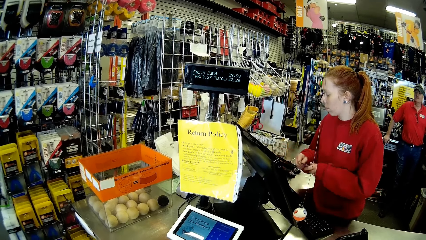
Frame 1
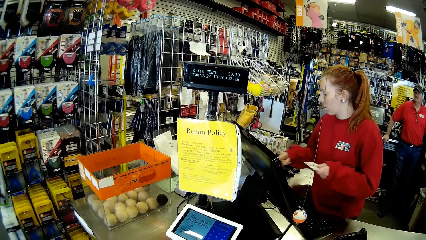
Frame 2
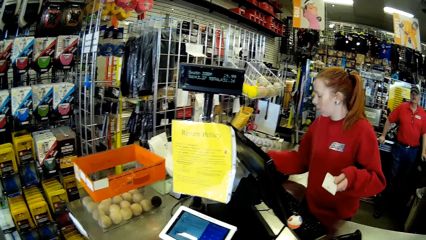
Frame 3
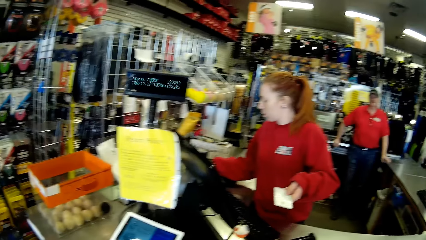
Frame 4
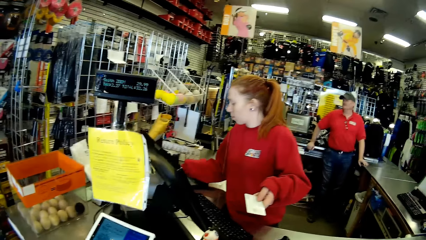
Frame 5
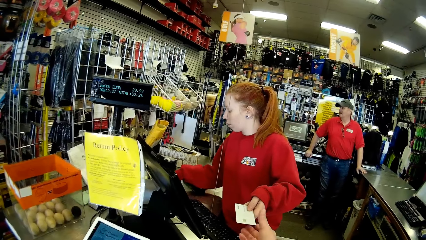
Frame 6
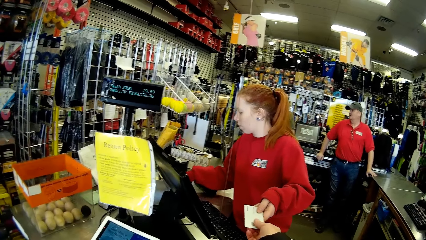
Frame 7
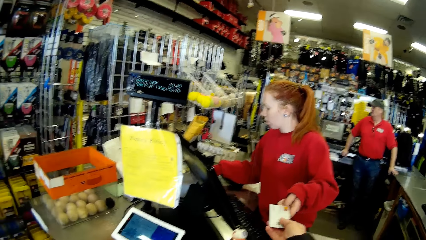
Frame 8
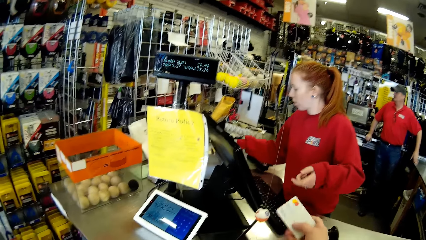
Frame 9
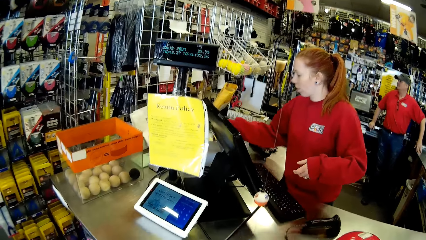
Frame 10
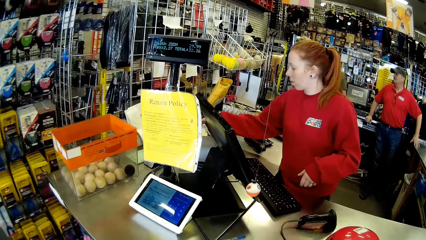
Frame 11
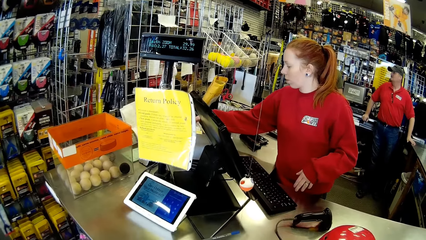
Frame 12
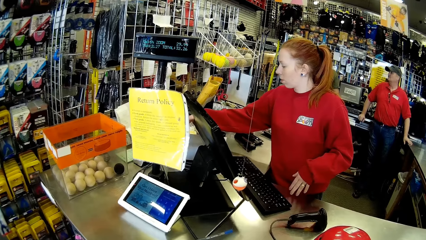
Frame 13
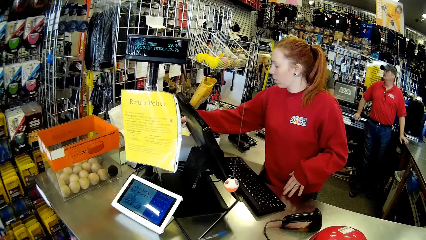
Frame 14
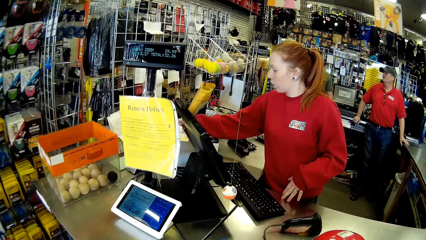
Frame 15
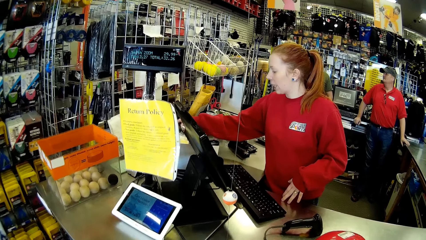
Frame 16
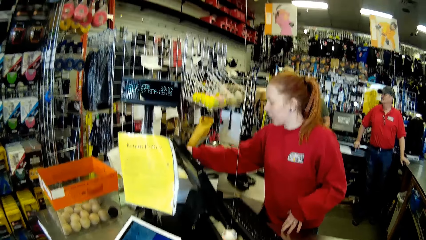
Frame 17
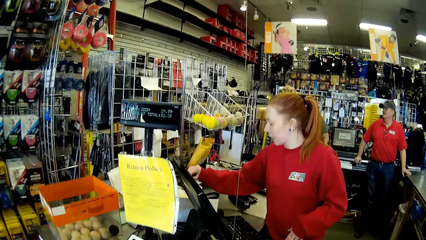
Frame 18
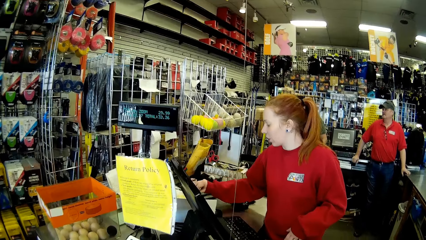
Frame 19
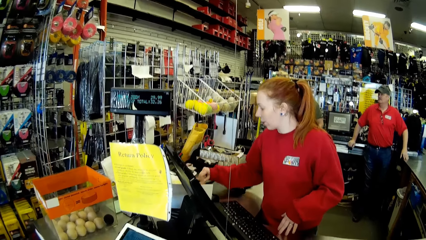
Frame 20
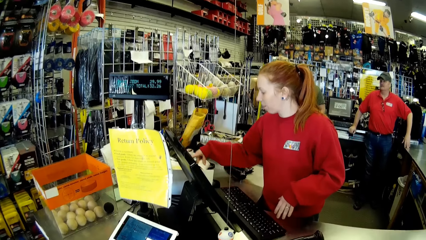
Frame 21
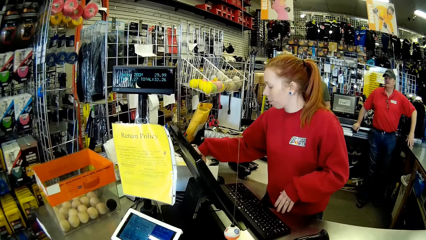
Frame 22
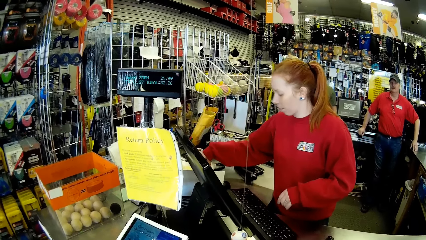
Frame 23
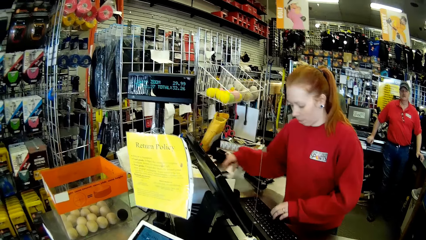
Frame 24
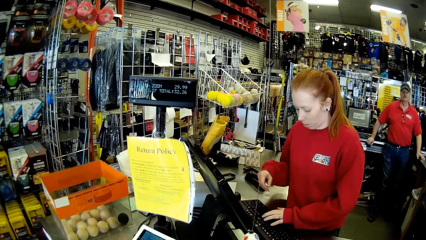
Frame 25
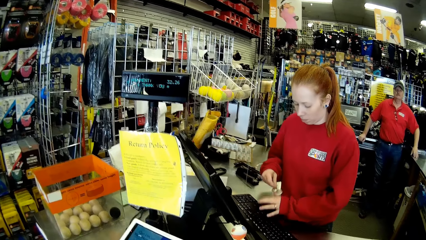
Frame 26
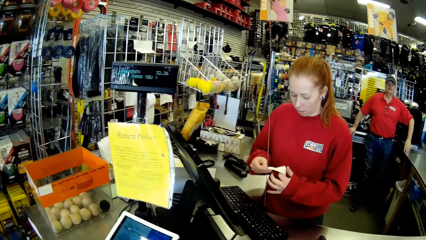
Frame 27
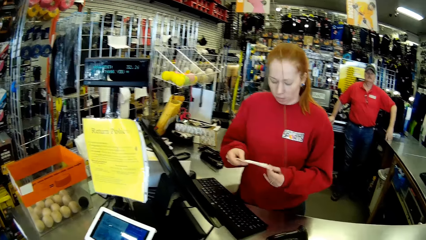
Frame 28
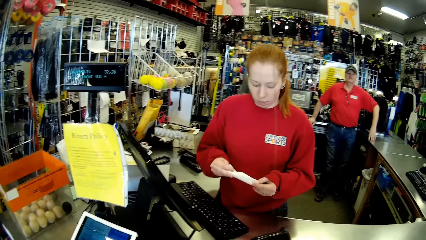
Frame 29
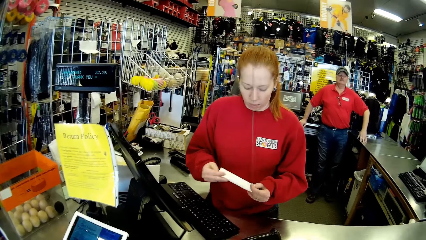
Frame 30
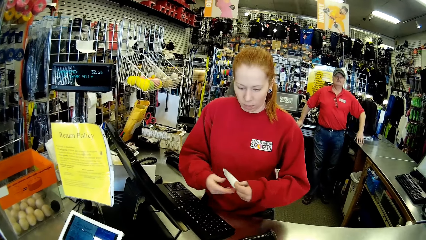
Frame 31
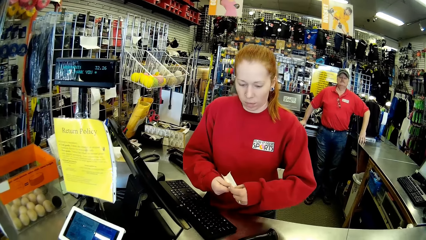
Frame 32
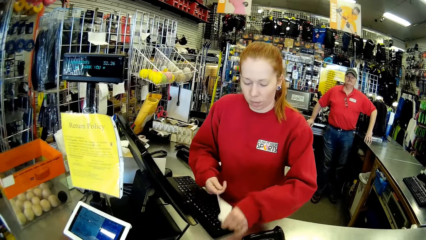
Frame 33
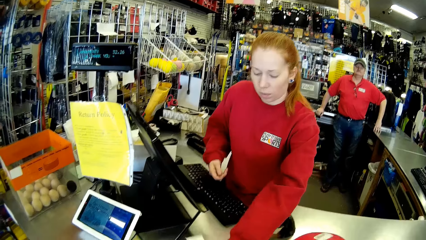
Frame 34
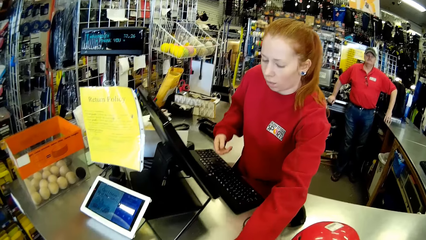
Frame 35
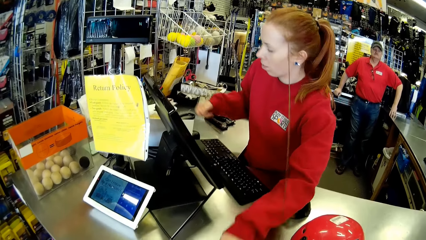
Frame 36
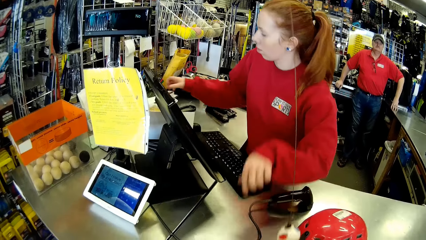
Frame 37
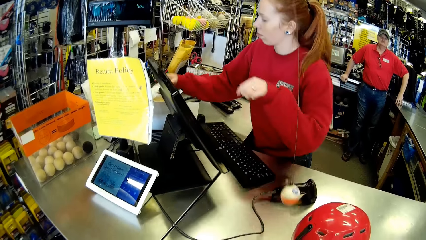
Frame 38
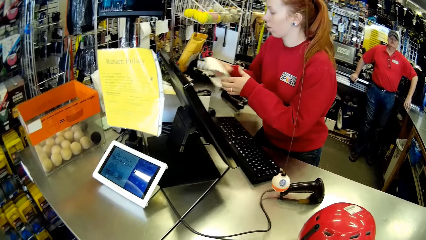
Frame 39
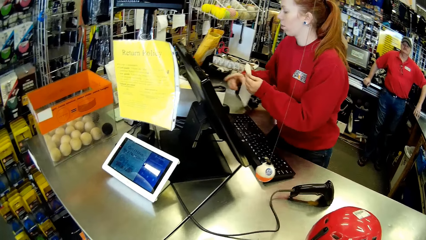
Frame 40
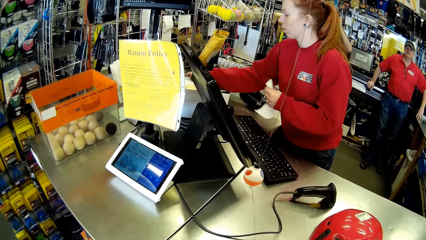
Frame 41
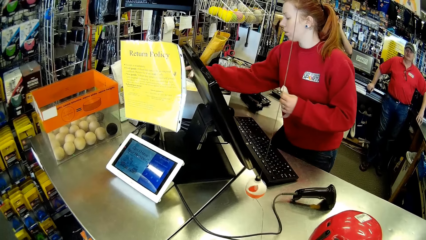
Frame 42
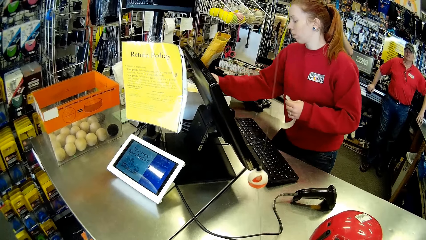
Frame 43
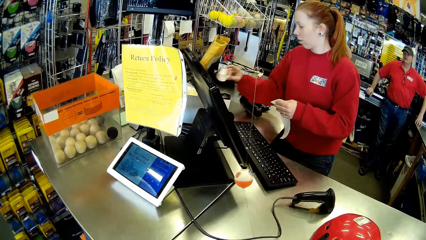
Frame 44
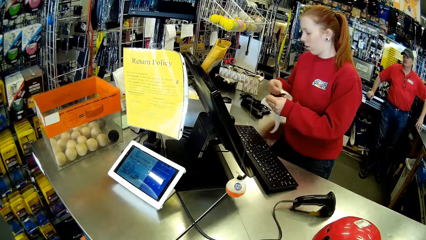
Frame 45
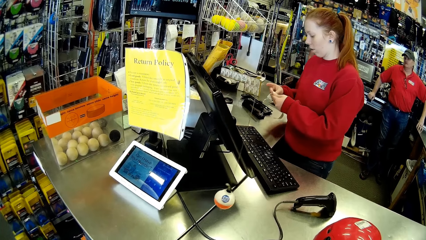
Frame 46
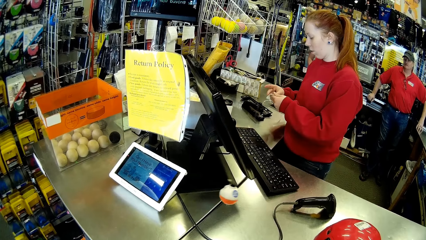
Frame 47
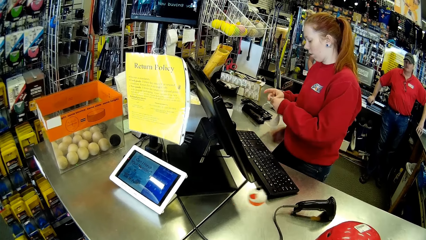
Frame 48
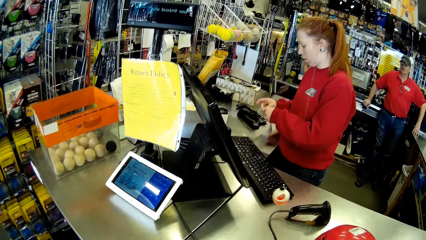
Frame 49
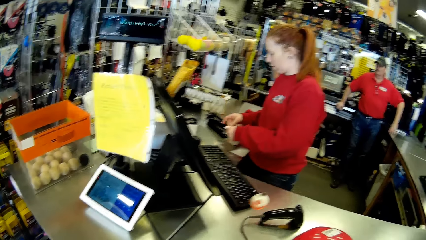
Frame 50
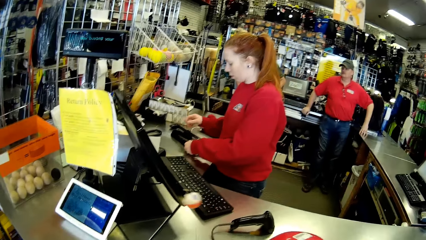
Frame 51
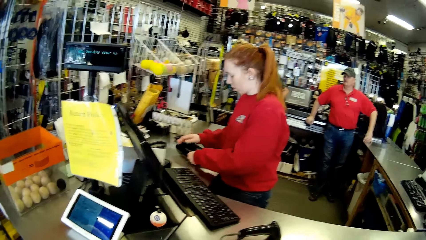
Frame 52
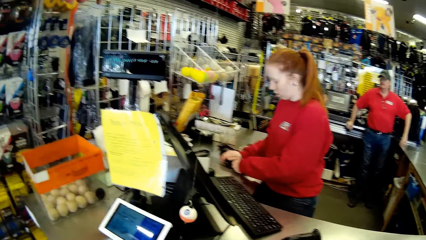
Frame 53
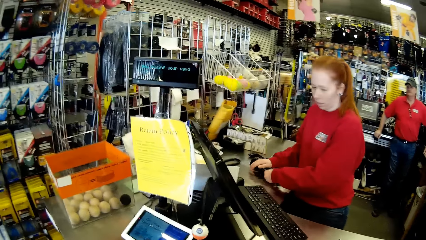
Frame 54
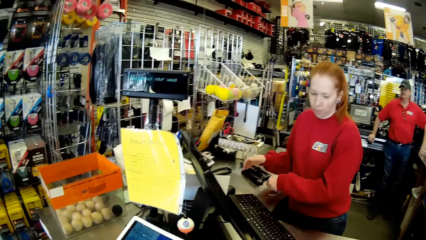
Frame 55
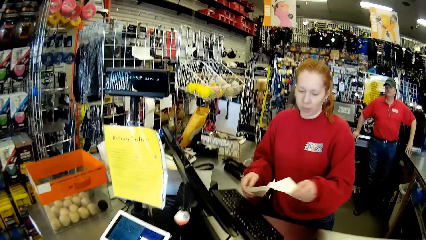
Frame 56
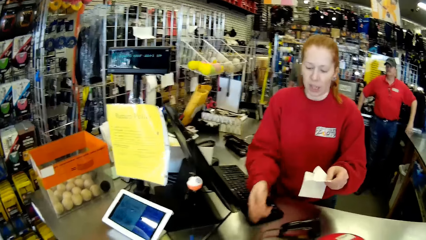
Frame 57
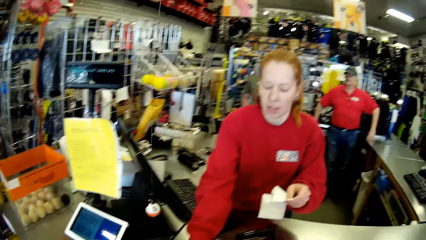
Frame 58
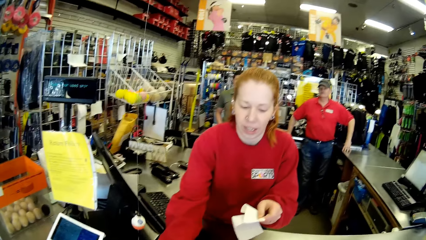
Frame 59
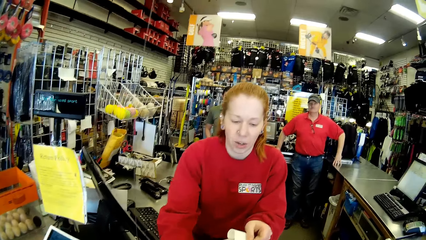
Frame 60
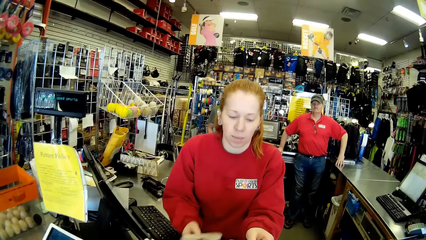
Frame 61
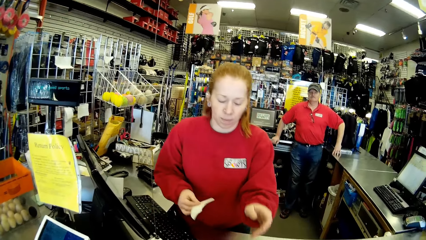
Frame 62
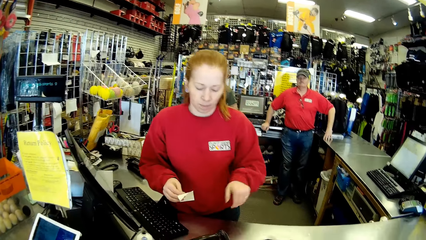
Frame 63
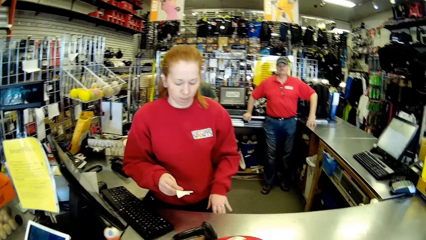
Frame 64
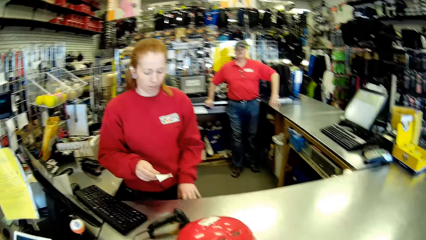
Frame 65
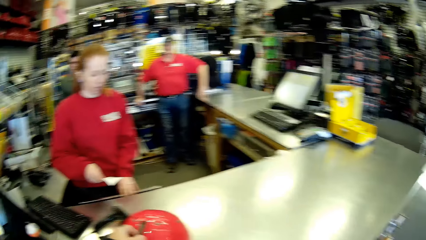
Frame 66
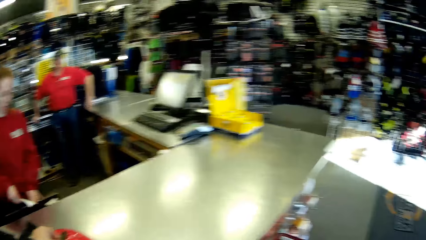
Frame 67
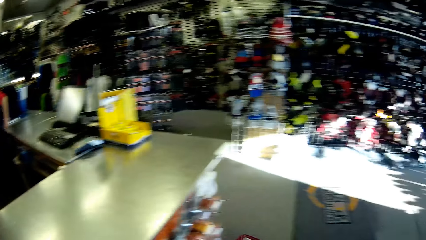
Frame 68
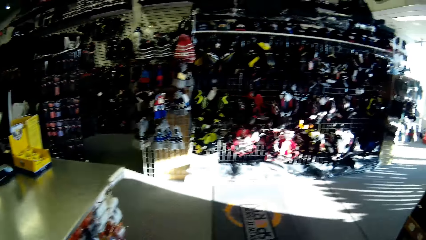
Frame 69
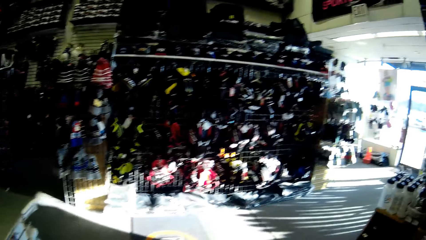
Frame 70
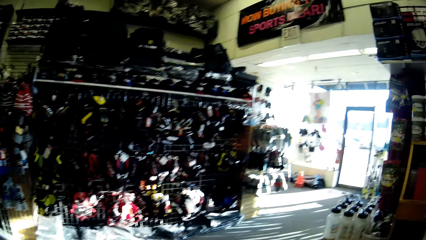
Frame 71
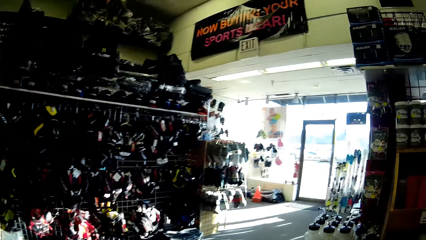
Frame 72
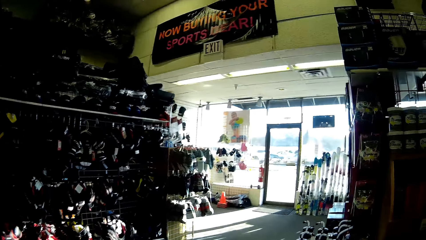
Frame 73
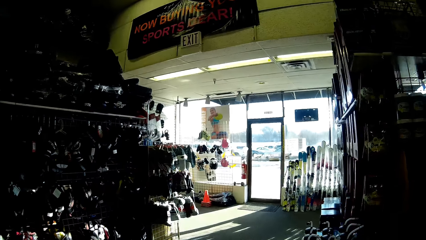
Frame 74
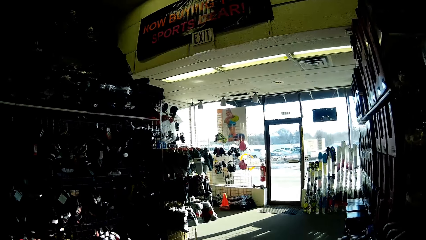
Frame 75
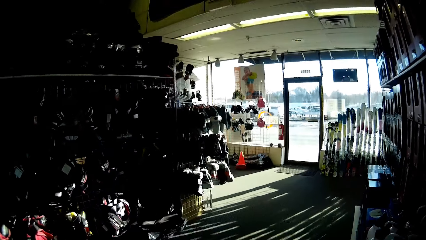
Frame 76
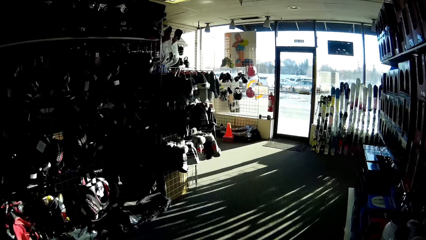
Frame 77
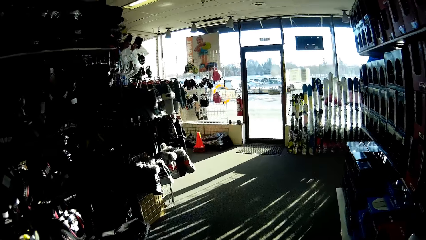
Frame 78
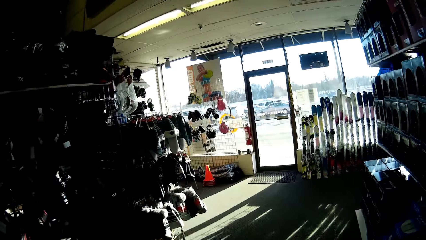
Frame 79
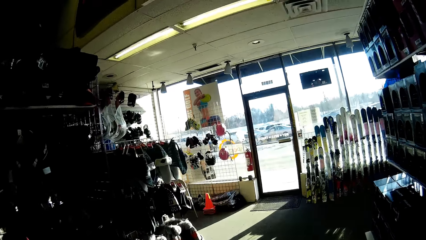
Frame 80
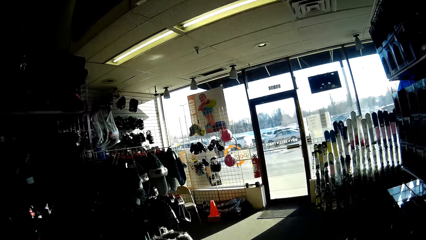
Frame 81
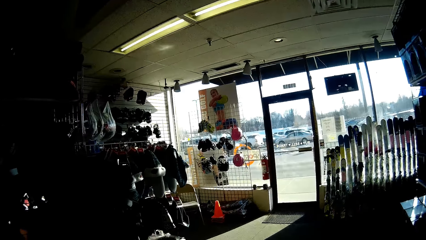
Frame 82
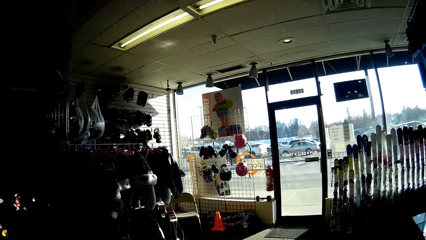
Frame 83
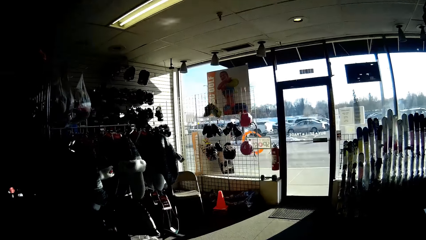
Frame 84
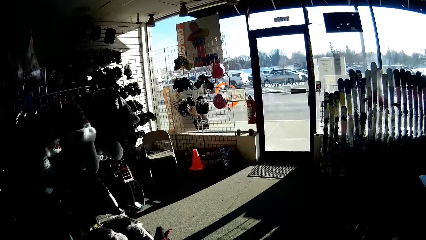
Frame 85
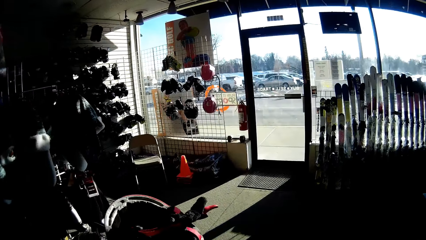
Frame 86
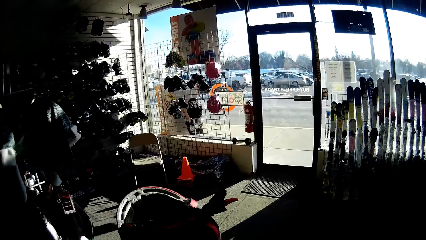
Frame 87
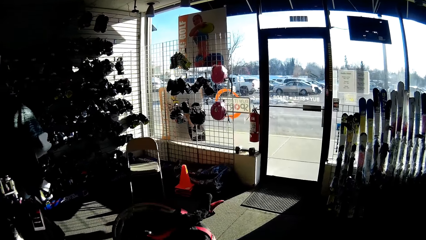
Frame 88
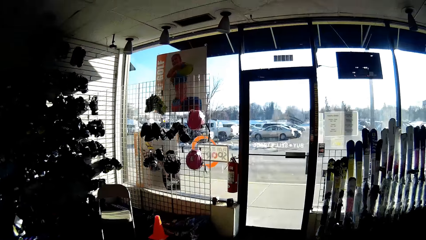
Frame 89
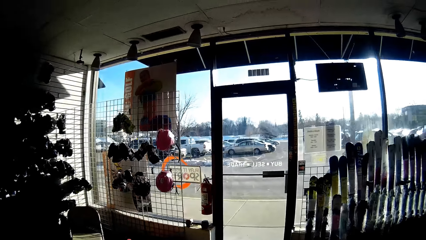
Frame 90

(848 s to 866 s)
A cashier gives the camera wearer an ATM card. The camera wearer takes the ATM card from the cashier. The cashier removes a receipt or receipt list on the machine. The cashier gives the camera wearer the receipt. The cashier removes the receipt on the machine. The cashier pulls the receipt list, attaches the receipt list together and staples the receipt. The camera wearer hands the receipt list to the cashier. The cashier picks the receipt from the camera wearer. The cashier hands the camera wearer the receipt list. The camera wearer walks towards the shop exit.
